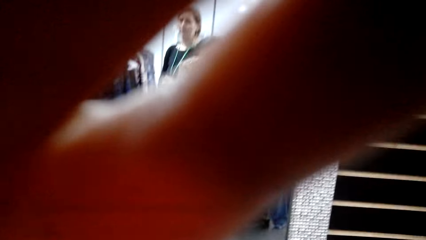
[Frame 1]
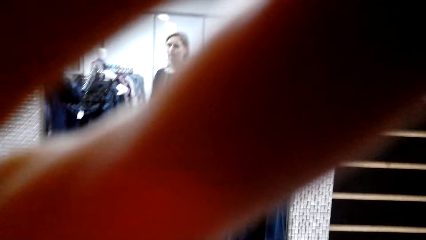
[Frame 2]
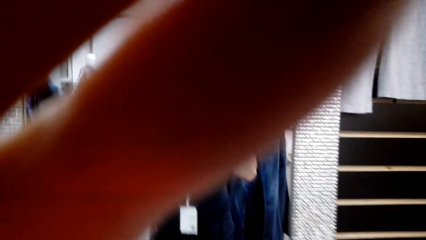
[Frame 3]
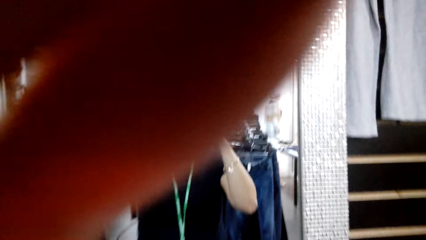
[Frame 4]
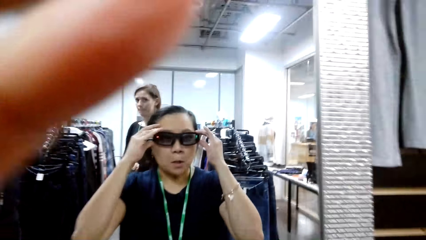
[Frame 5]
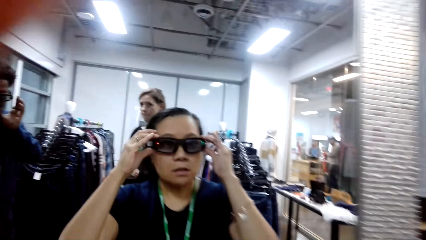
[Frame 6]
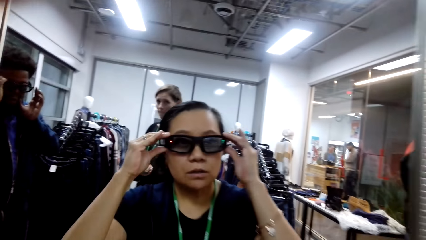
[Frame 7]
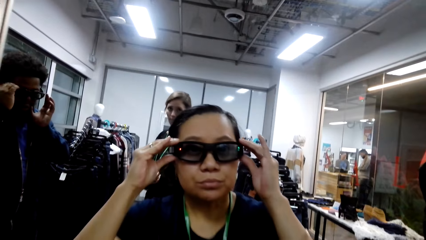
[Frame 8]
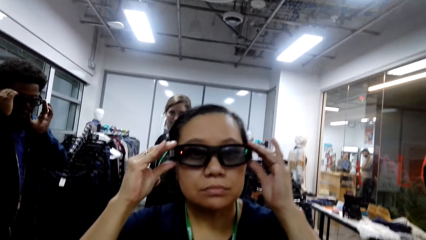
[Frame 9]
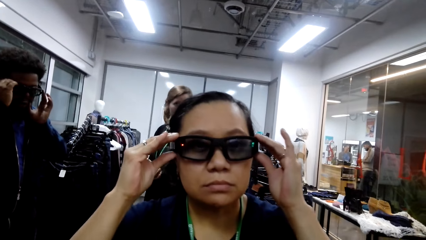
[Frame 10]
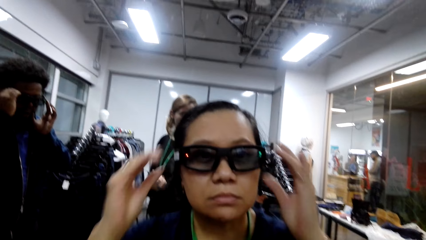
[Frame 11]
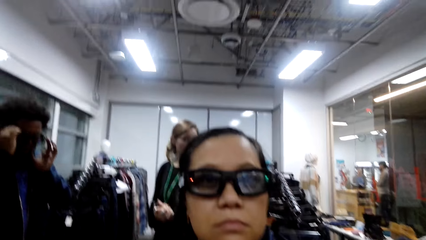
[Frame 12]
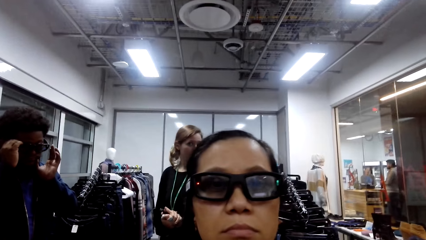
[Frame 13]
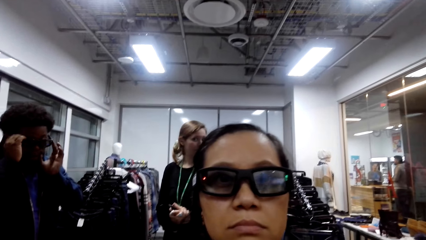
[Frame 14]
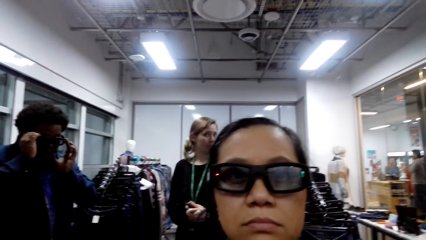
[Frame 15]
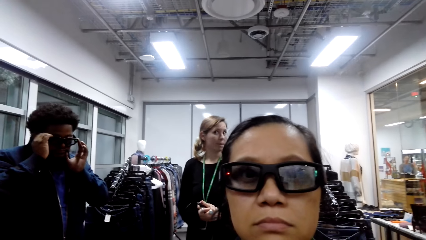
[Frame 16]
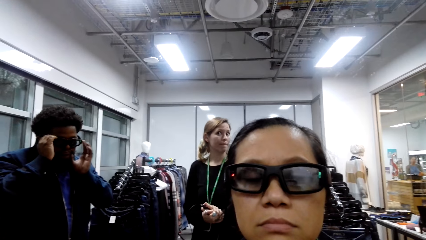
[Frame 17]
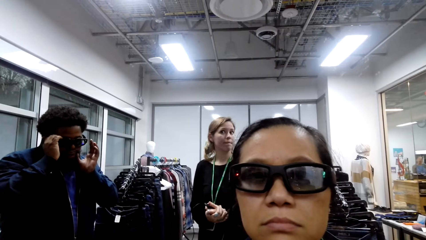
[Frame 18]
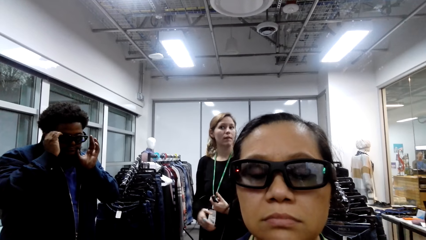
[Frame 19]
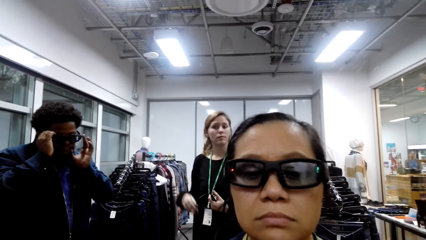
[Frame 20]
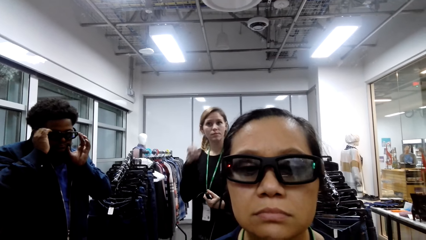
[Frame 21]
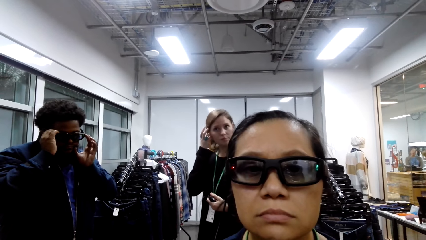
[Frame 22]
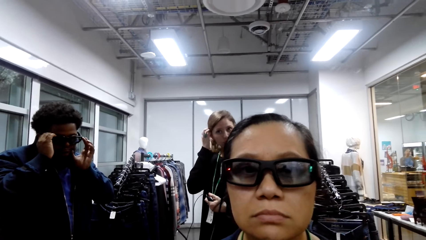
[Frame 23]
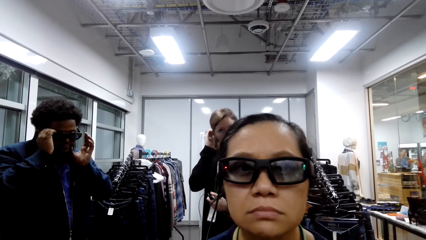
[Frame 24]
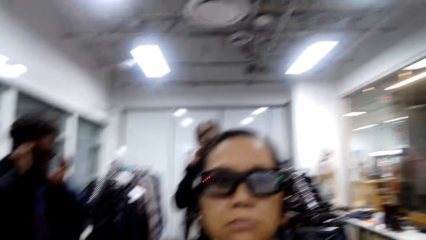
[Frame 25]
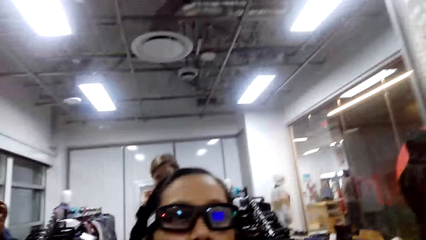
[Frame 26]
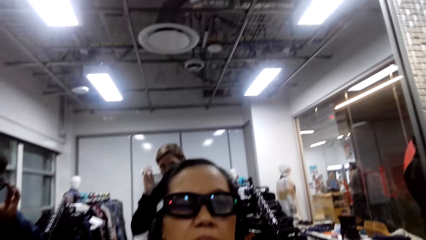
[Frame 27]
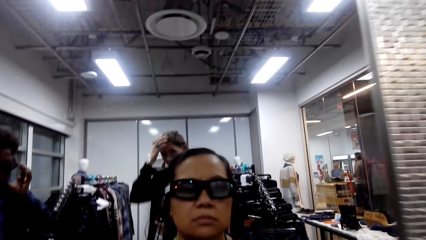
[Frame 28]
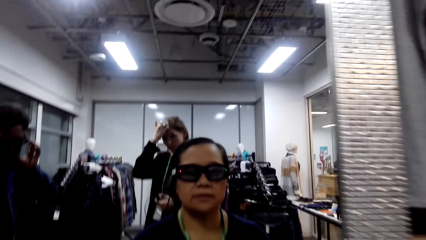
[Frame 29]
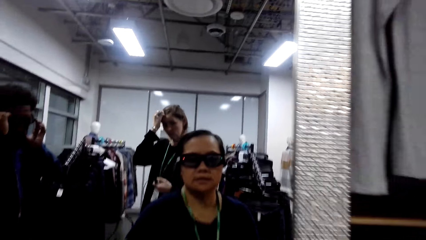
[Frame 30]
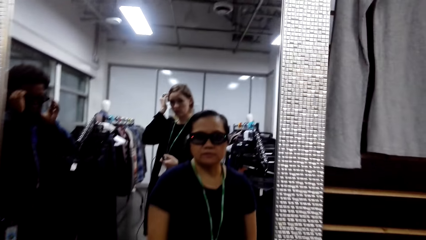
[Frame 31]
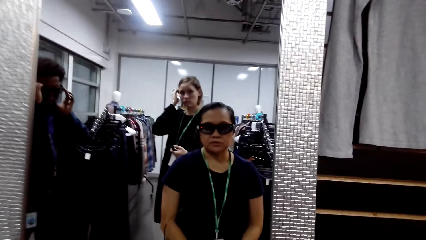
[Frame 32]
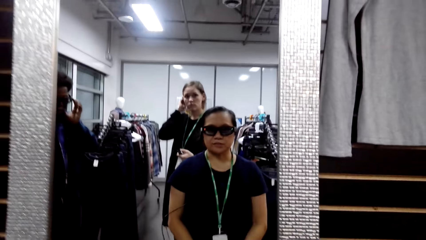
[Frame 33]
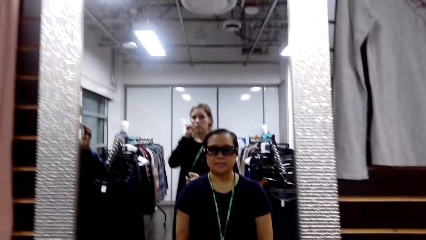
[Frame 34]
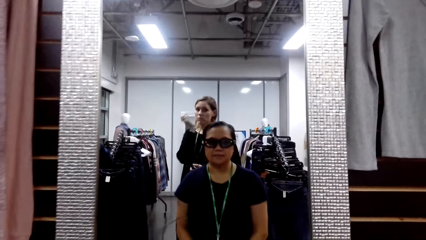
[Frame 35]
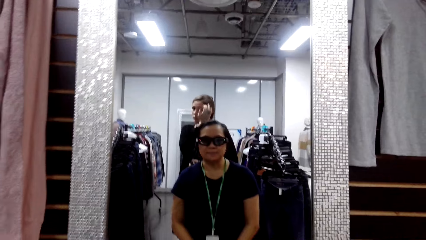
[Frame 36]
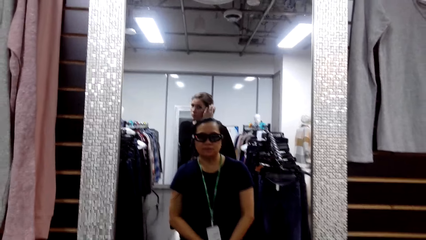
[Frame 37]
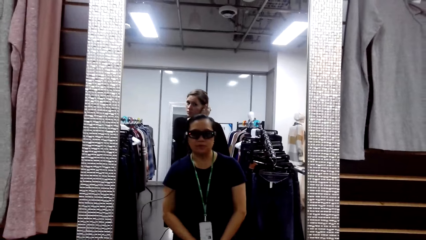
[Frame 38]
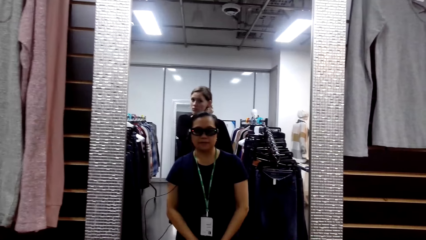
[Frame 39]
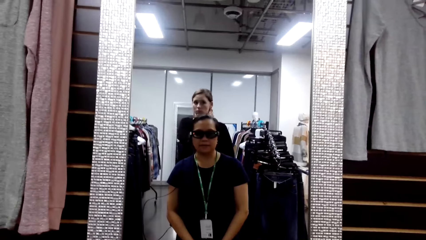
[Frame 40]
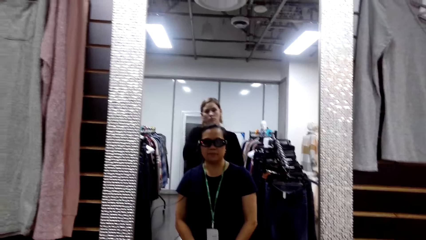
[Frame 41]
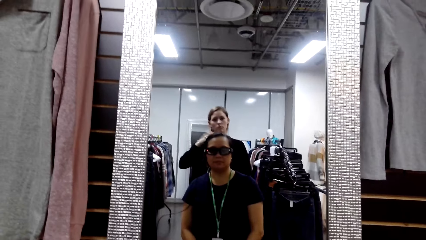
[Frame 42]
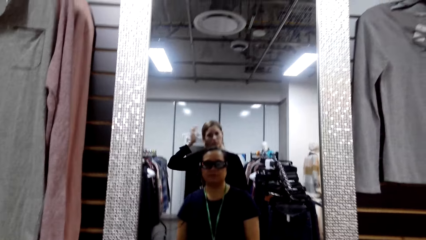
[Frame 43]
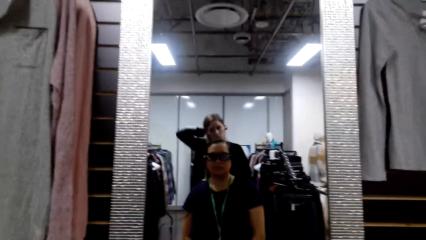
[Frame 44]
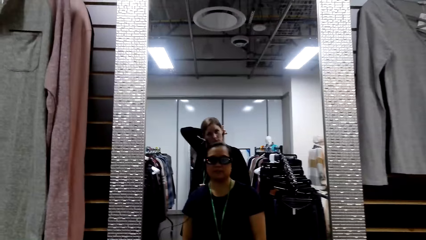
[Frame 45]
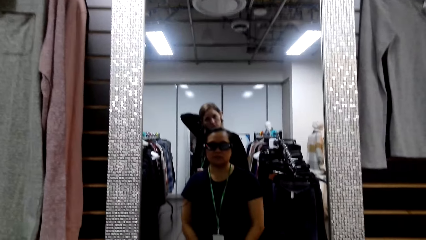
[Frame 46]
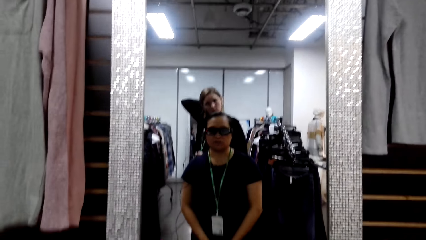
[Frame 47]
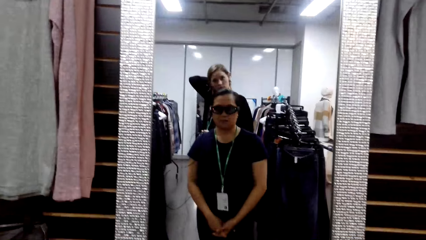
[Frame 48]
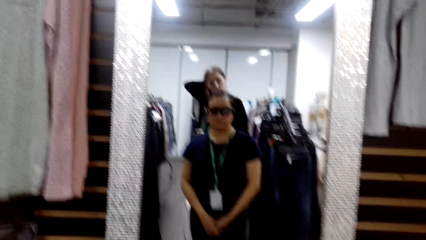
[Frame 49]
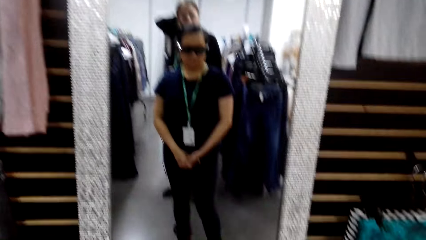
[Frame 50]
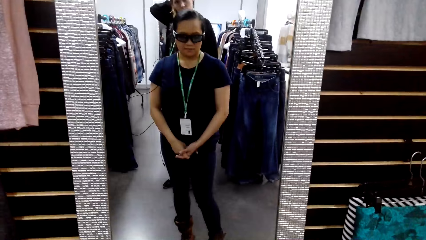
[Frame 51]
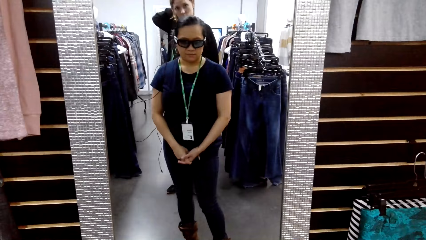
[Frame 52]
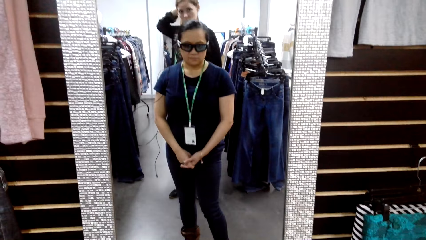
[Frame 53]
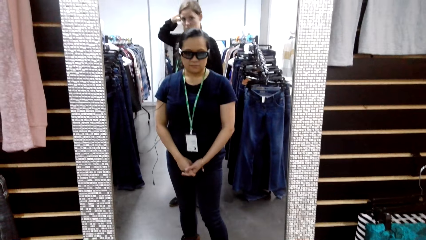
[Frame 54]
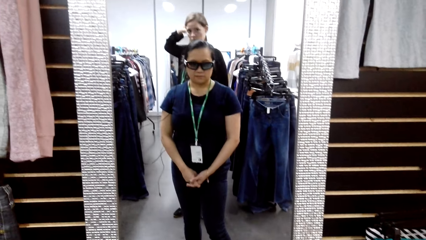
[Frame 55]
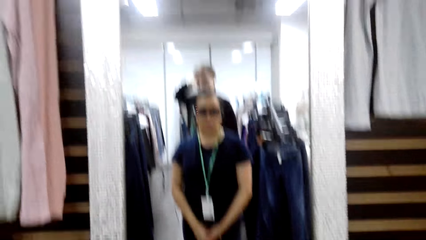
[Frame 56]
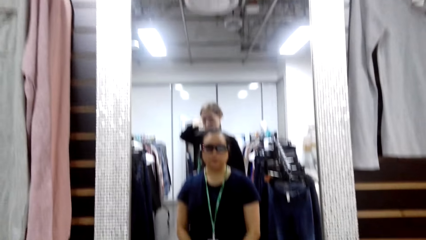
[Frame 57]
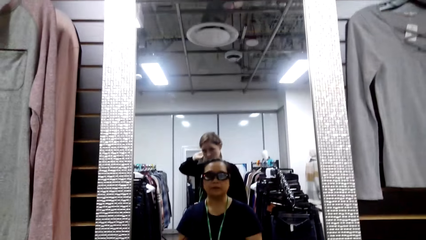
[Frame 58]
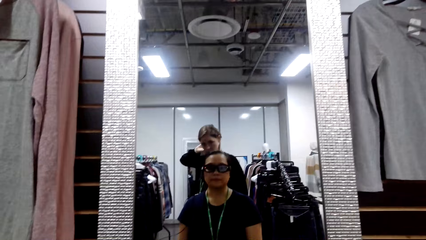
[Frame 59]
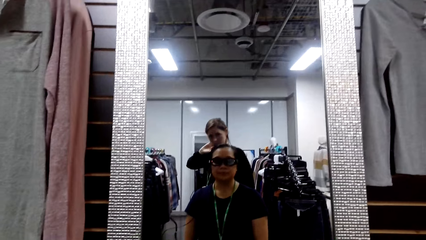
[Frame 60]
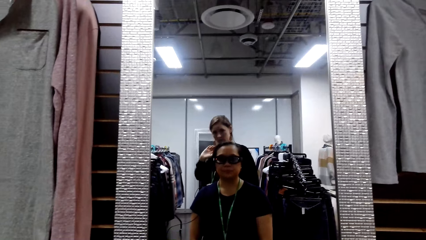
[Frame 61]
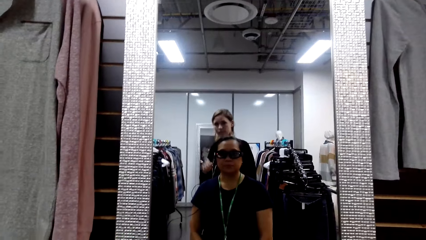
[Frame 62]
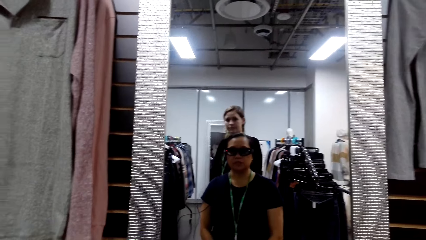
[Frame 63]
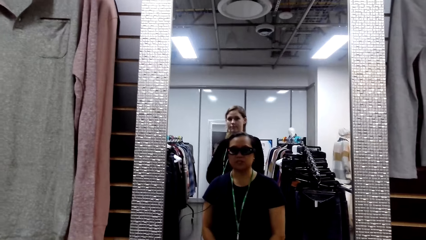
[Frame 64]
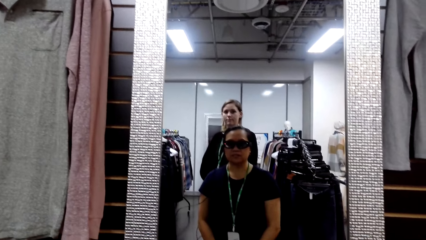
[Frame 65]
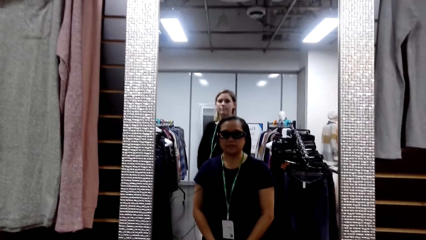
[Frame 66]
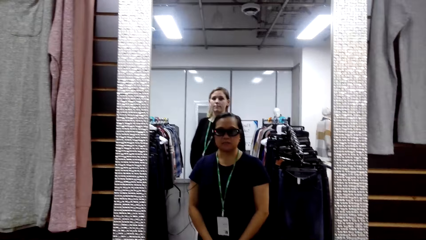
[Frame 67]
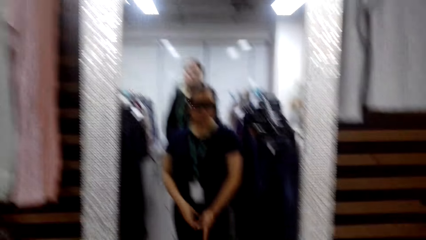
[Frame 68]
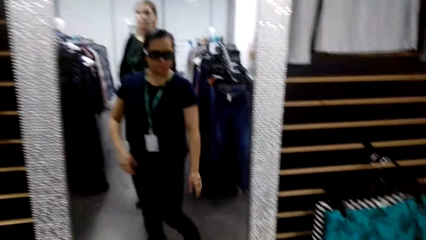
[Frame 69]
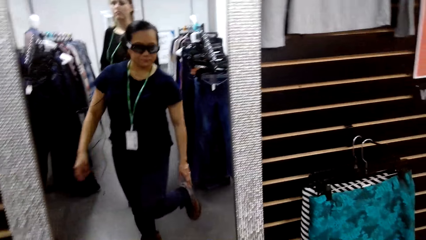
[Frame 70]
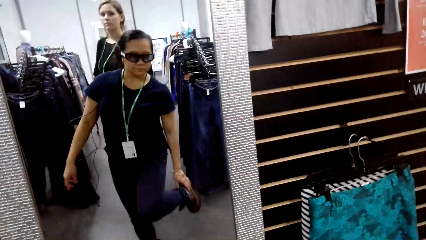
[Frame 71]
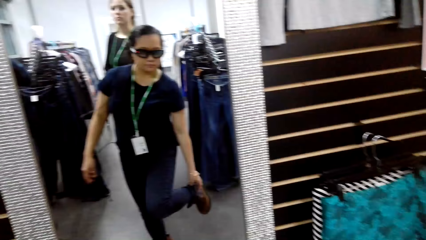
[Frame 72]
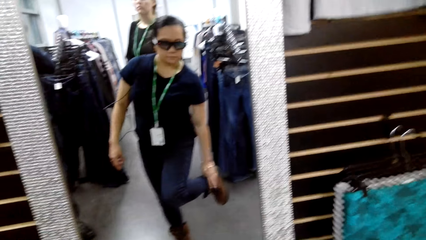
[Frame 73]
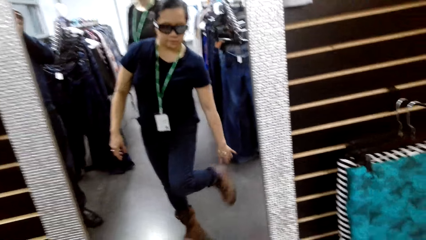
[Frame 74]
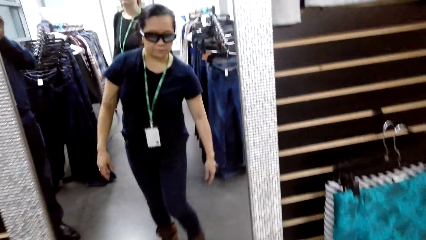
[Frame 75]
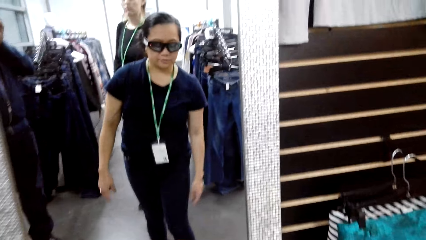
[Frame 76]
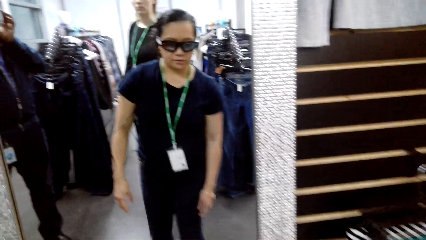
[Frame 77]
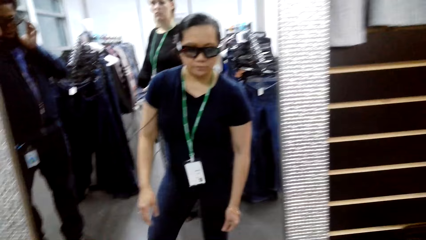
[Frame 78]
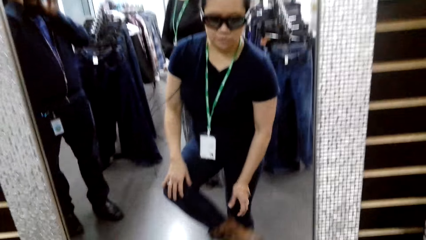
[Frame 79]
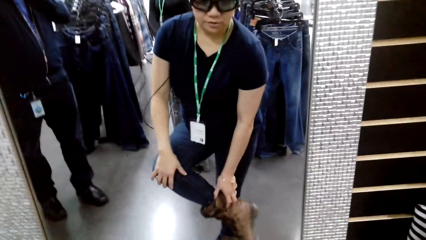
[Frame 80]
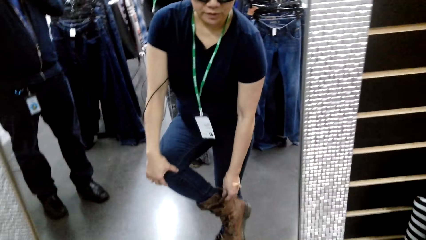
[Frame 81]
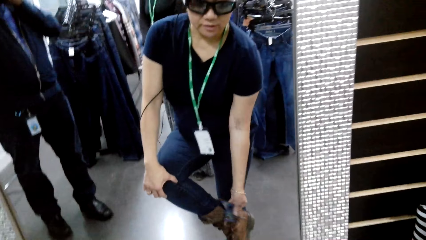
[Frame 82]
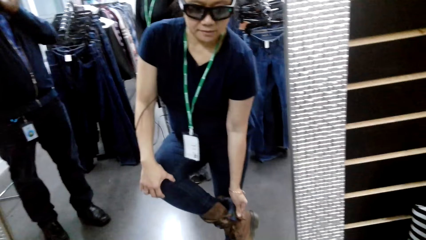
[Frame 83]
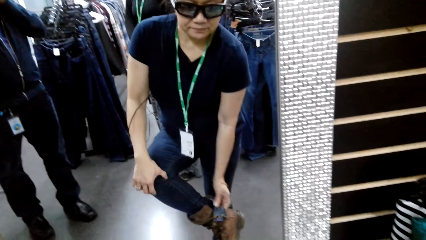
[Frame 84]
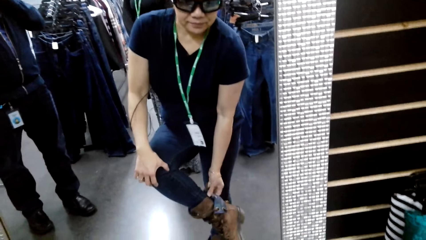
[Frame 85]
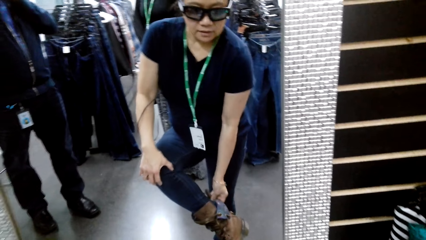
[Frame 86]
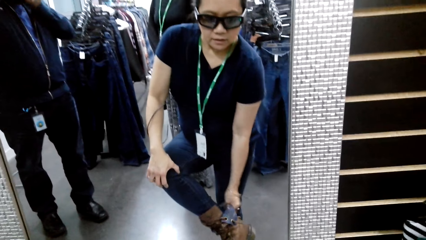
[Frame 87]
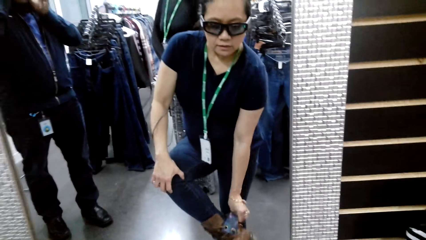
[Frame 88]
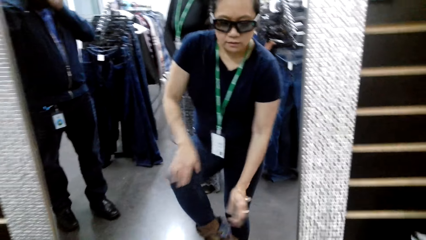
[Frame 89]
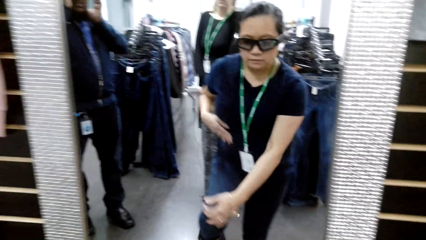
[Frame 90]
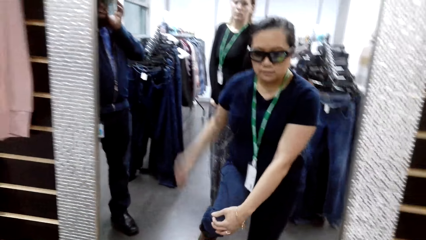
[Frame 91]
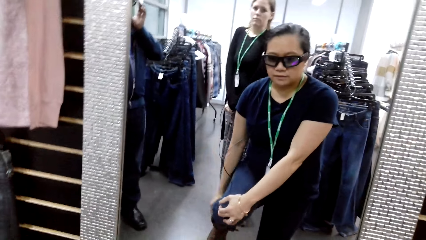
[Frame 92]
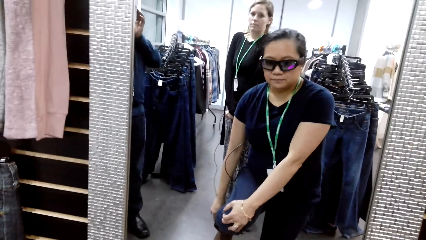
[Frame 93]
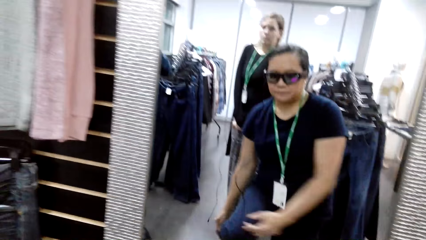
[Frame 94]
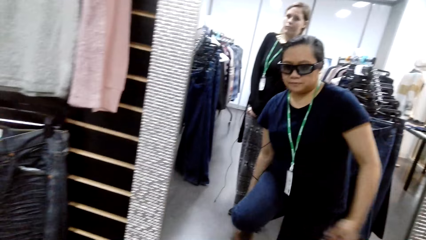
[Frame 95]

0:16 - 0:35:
The camera wearer wears her glasses. A woman talks. A man talks. The woman talks. The woman makes her shoes. The camera wearer fixes her trousers.
